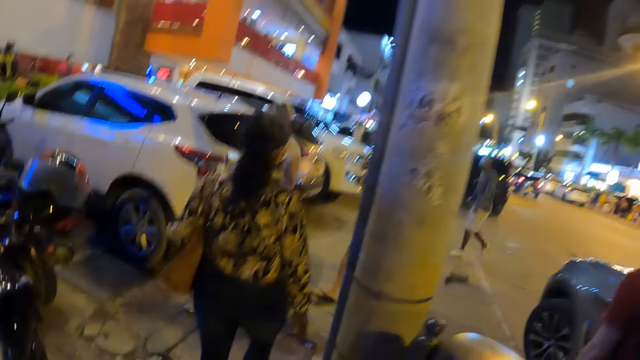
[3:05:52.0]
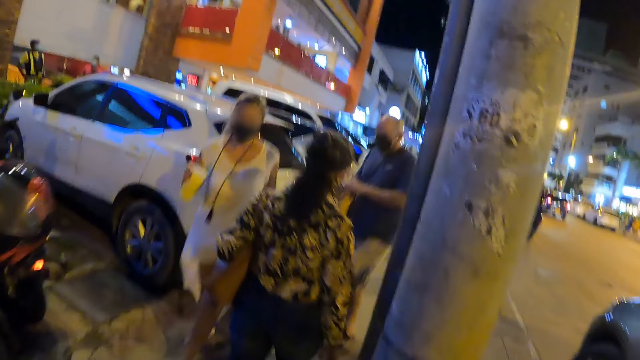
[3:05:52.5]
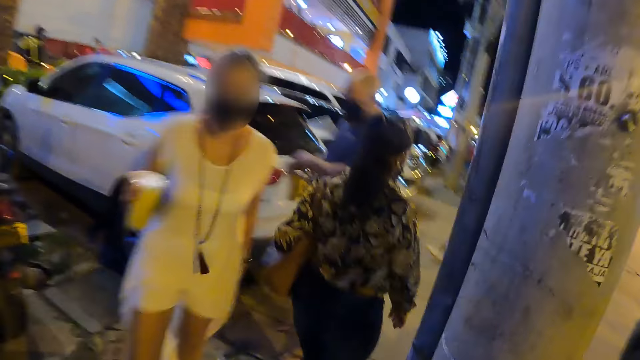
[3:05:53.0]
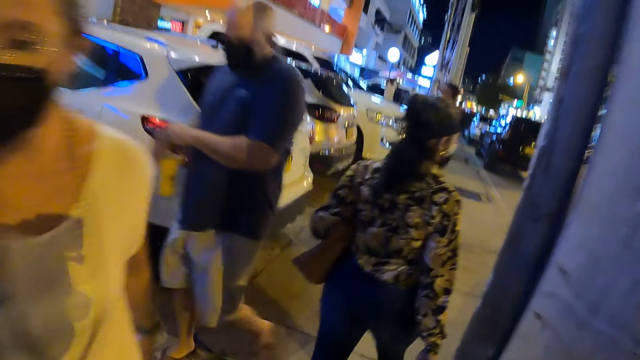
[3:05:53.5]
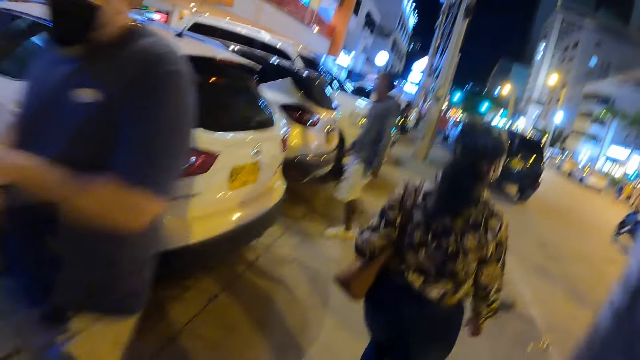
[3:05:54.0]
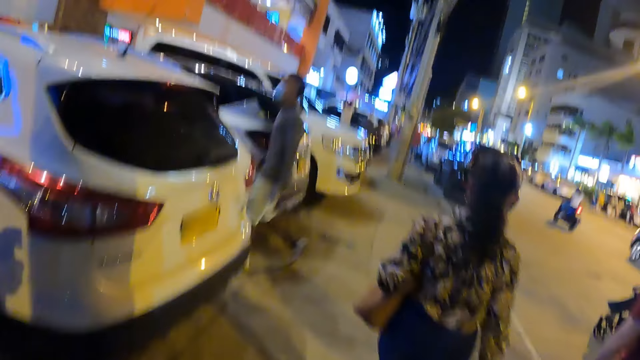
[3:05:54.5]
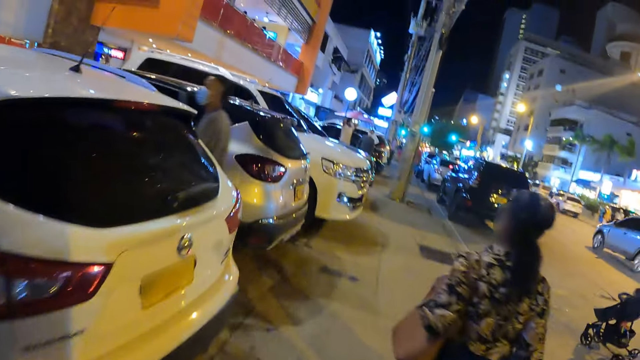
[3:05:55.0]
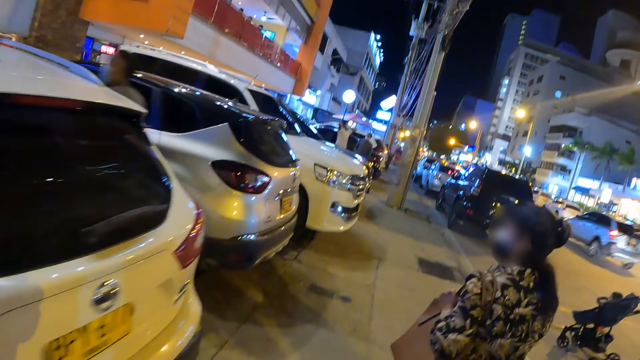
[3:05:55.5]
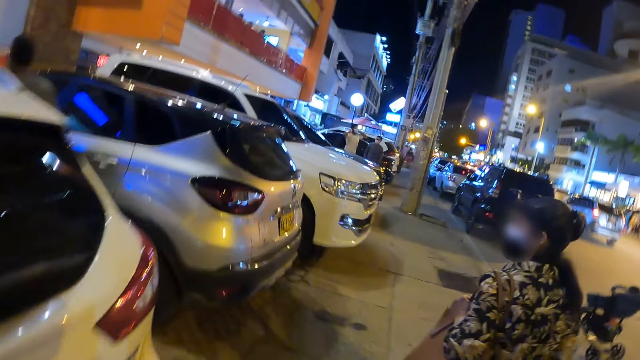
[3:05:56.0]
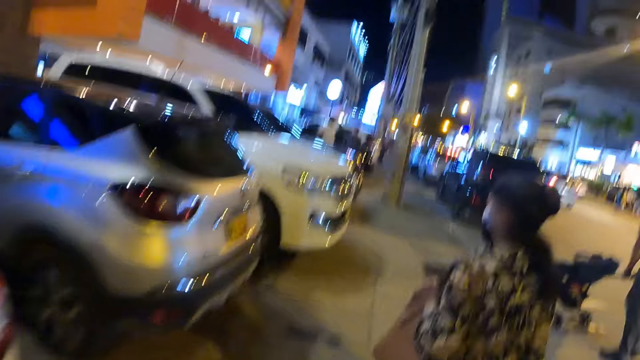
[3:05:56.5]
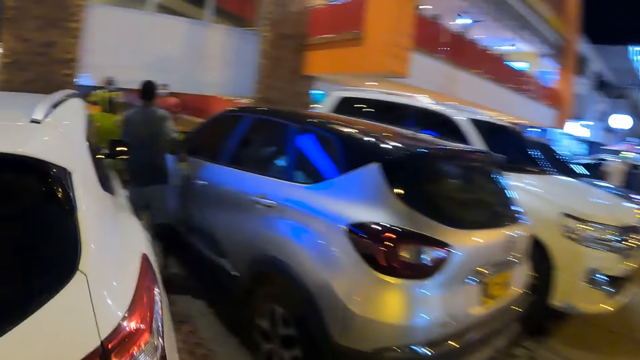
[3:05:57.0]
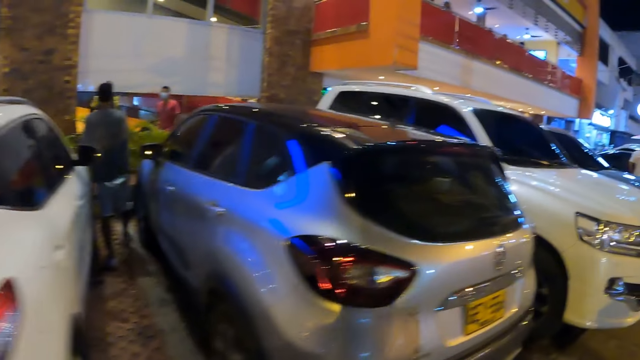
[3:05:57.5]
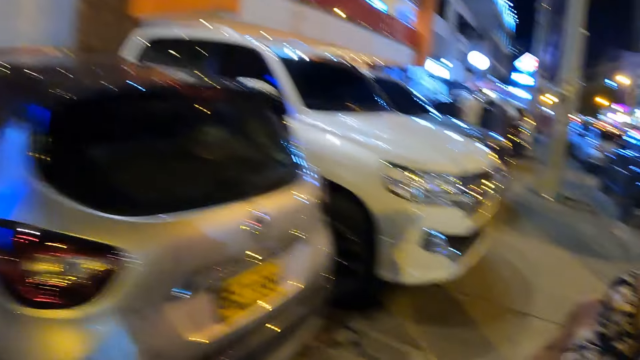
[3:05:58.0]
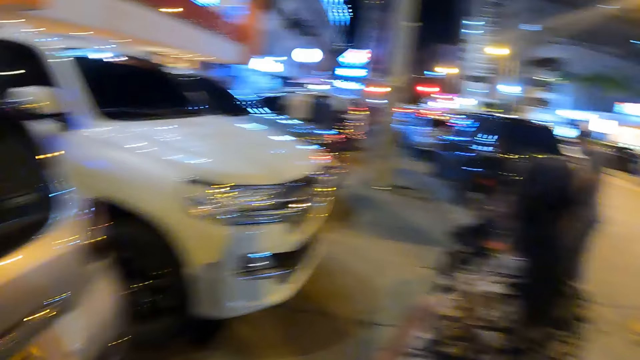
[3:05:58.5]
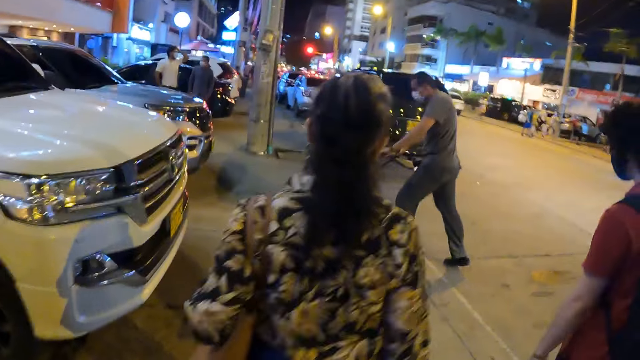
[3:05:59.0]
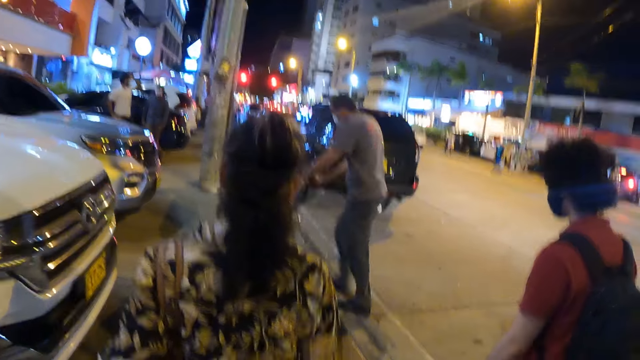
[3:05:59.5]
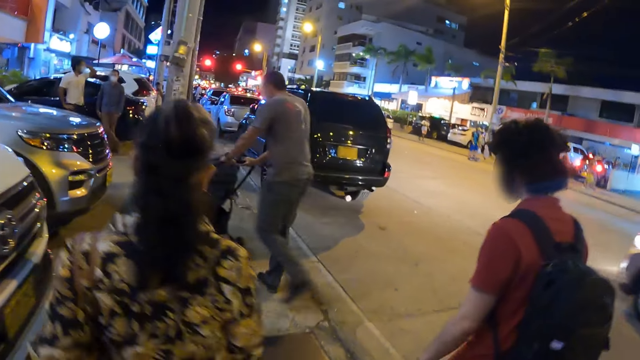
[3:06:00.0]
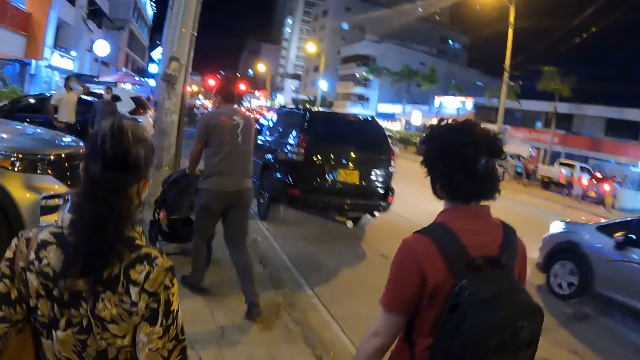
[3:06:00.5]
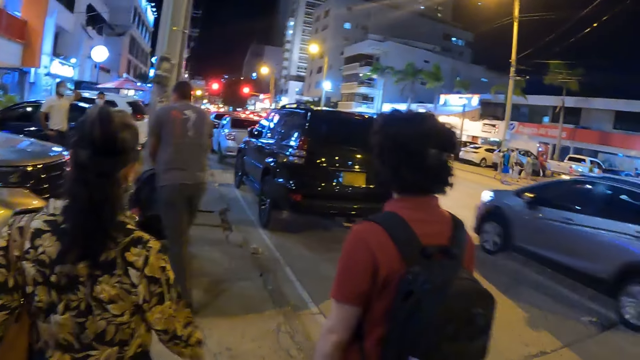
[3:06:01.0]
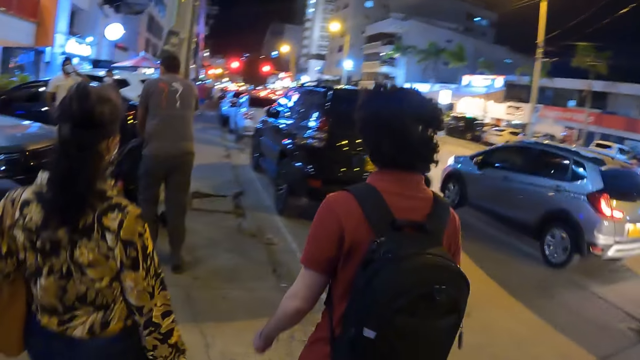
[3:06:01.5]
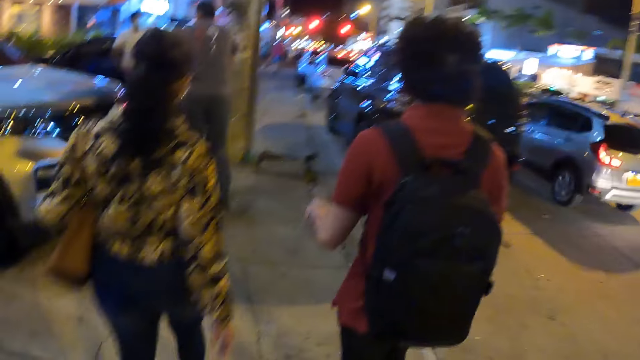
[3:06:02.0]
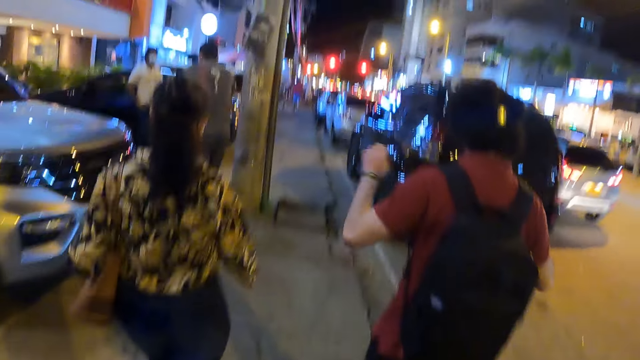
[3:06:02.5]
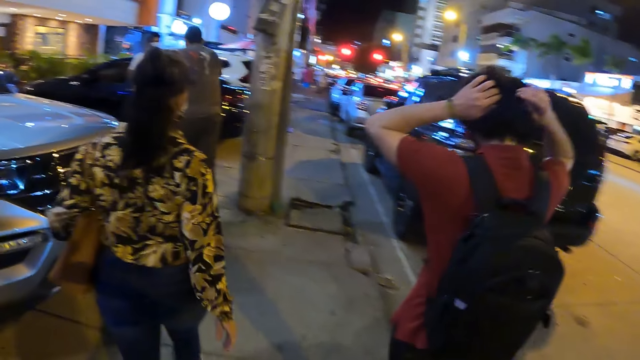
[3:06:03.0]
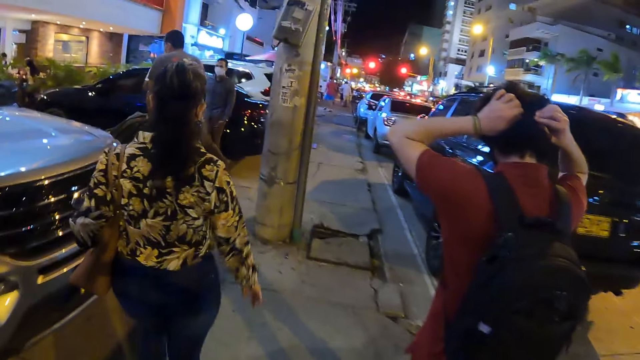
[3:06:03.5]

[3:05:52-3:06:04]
A lady looks around. The lady looks ahead. The camera wearer looks around. They look ahead.

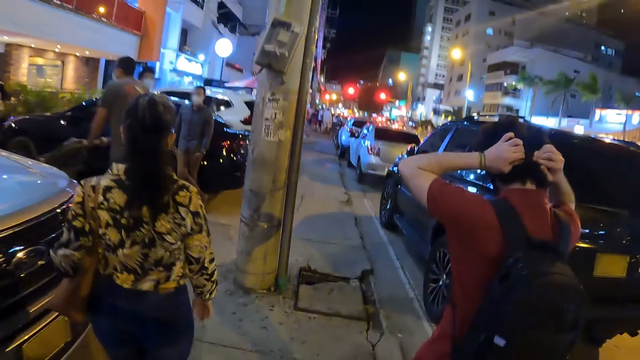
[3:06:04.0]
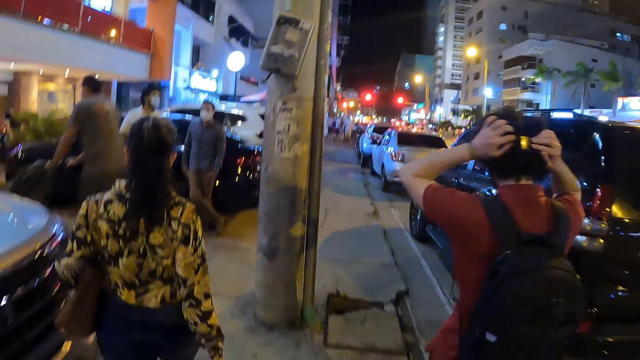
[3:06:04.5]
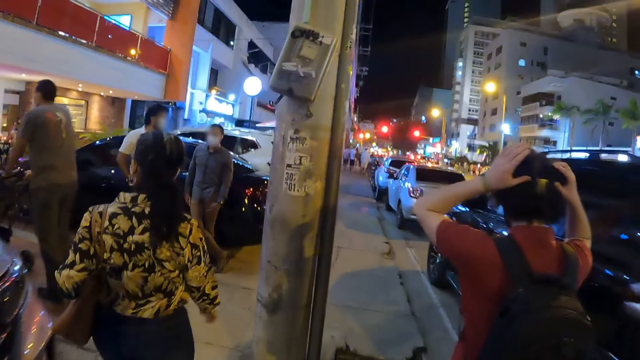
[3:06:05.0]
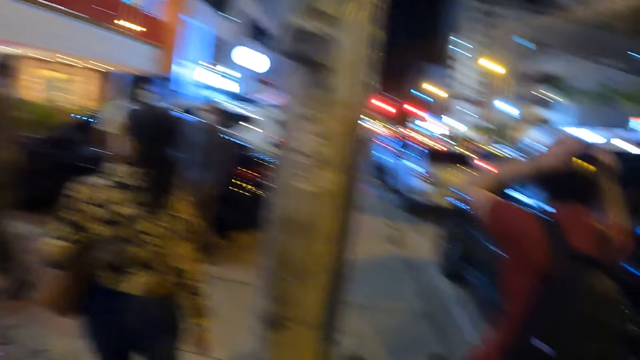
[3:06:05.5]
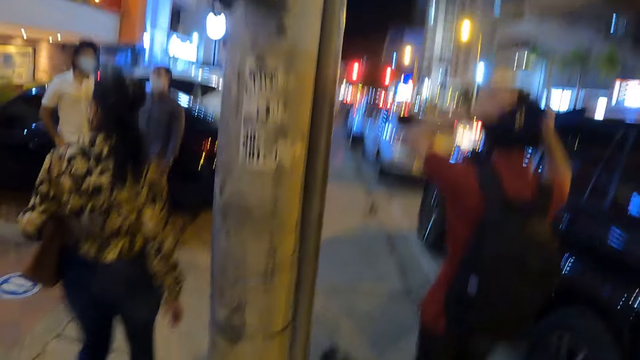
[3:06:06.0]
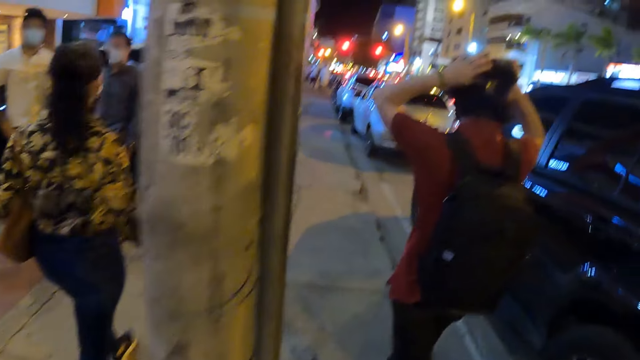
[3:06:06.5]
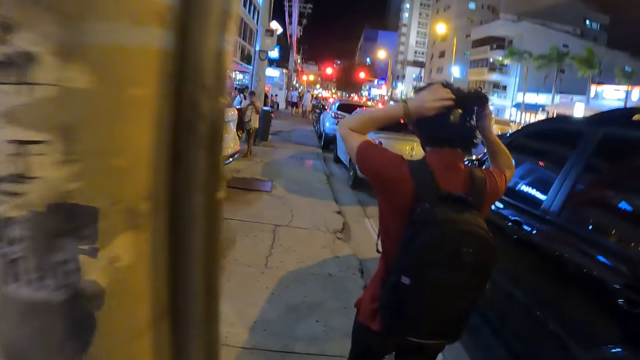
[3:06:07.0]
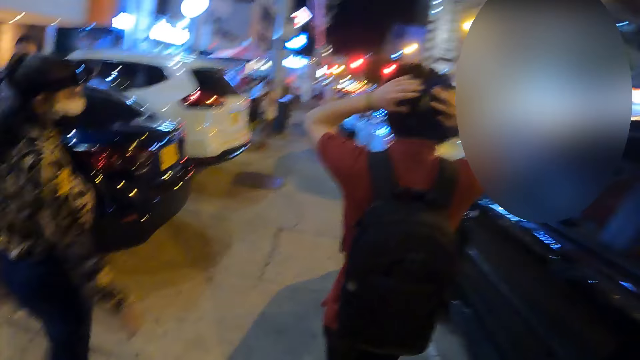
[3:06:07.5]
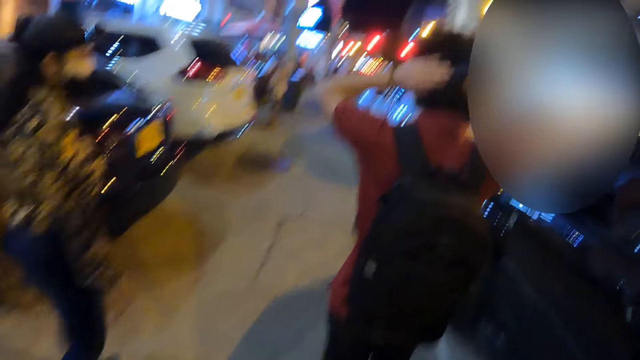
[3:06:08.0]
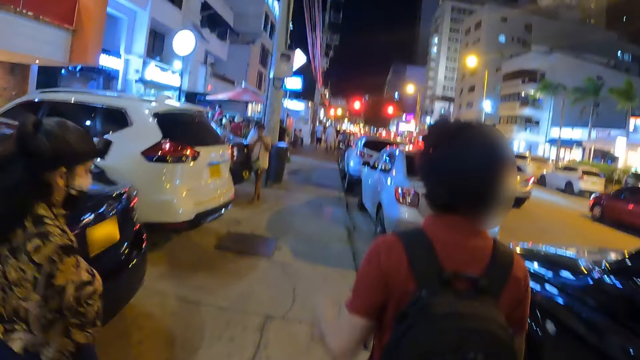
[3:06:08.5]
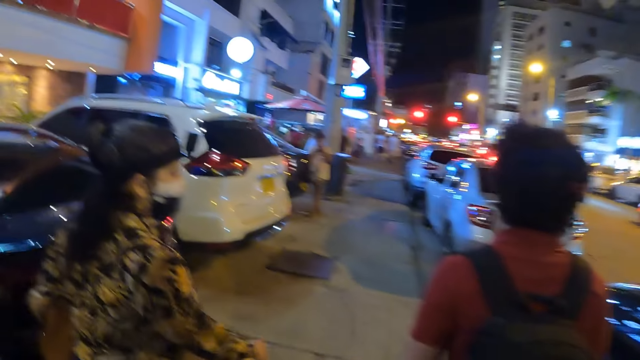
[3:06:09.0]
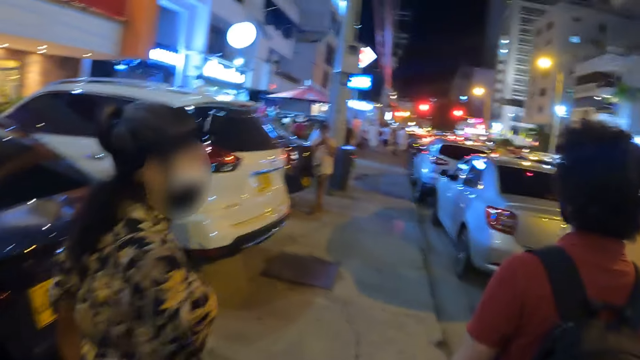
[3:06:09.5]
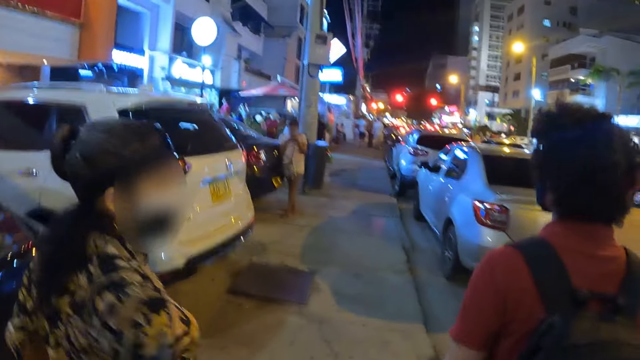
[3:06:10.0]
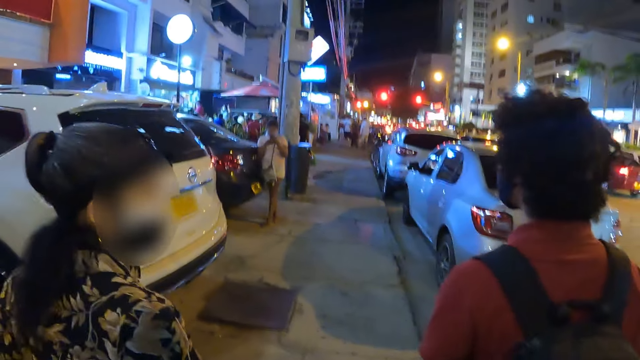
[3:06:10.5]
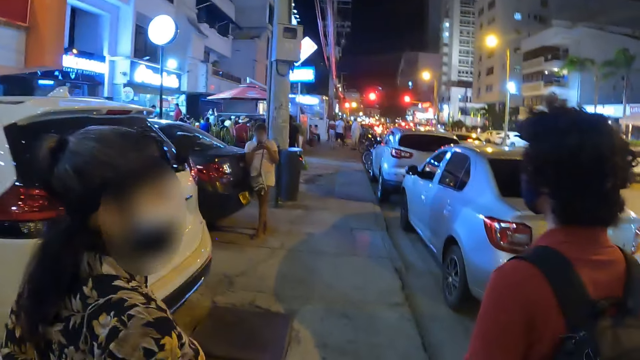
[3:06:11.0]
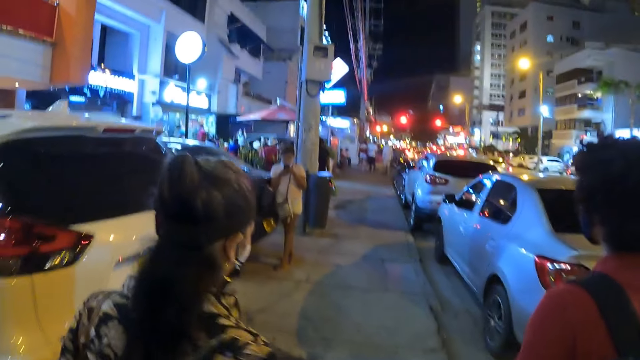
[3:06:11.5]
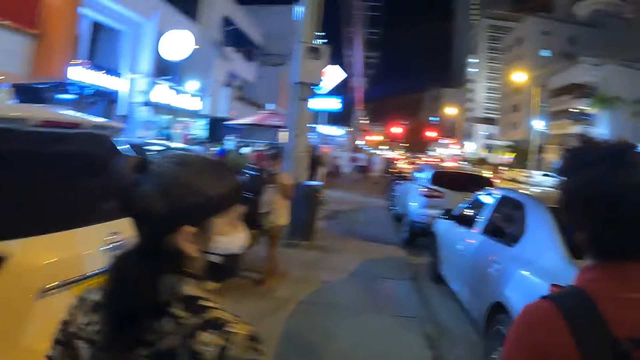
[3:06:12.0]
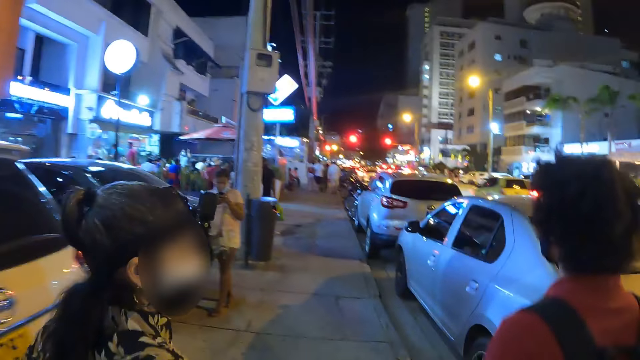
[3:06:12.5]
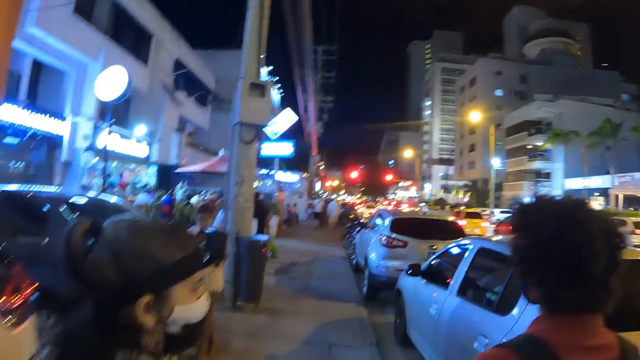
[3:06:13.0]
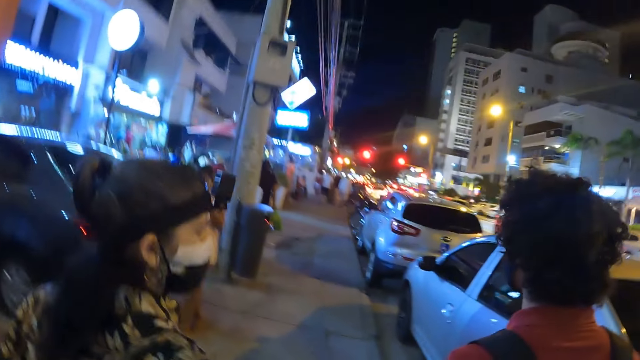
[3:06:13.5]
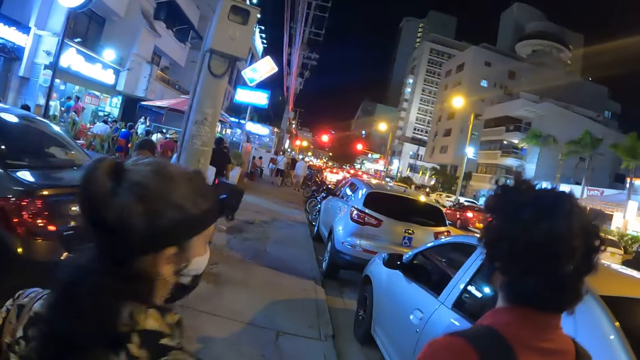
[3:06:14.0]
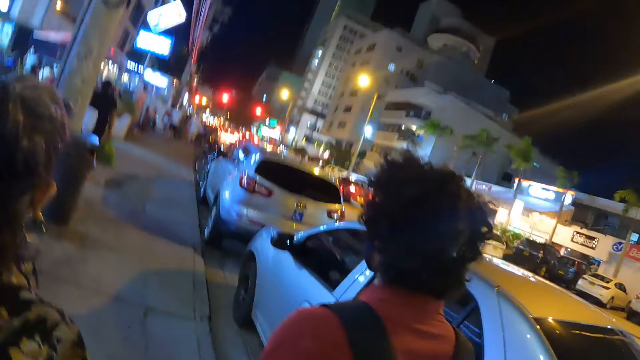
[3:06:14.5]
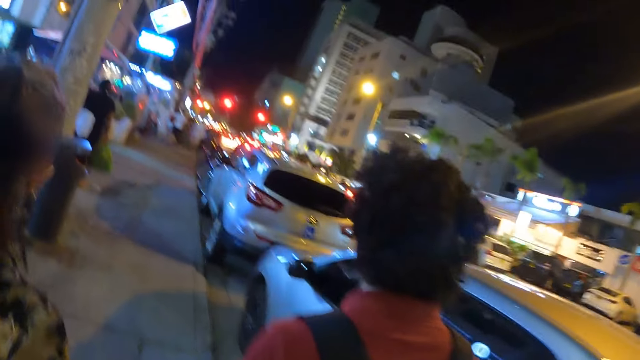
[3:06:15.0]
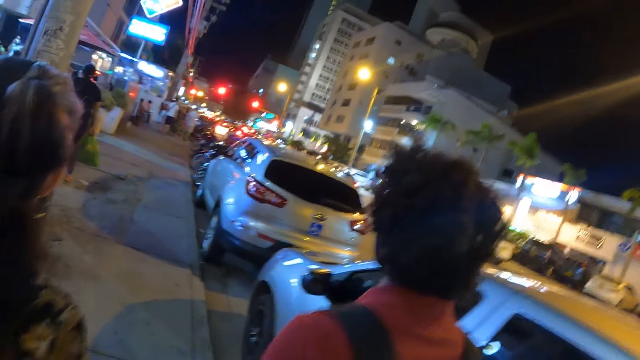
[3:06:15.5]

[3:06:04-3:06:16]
A lady looks around. The lady looks ahead.
